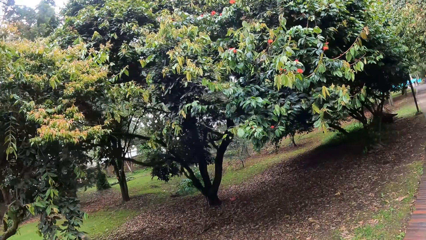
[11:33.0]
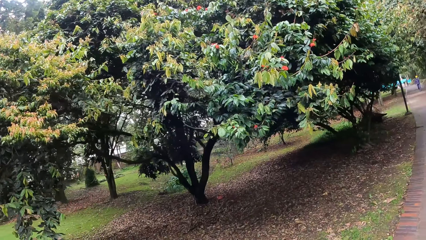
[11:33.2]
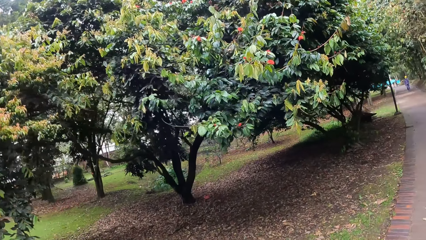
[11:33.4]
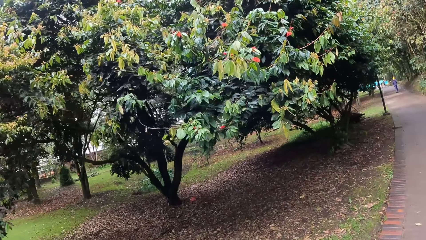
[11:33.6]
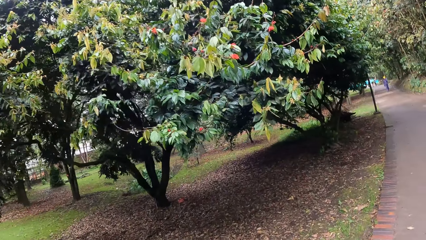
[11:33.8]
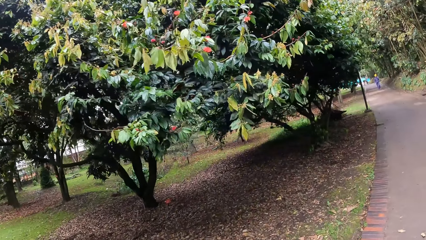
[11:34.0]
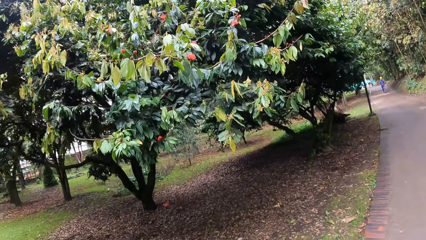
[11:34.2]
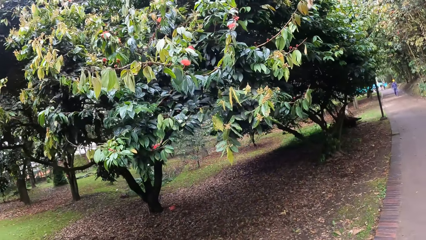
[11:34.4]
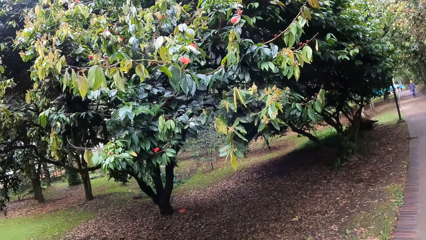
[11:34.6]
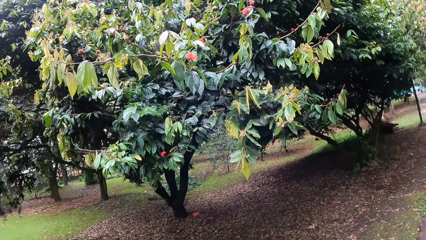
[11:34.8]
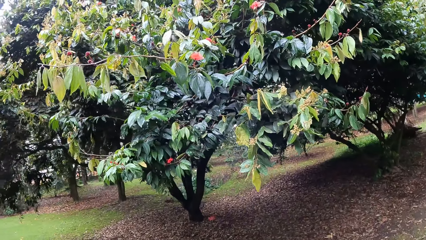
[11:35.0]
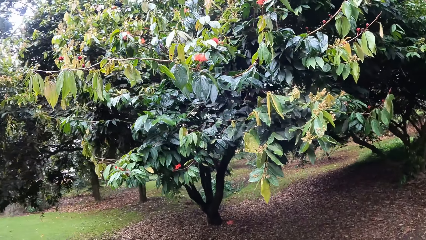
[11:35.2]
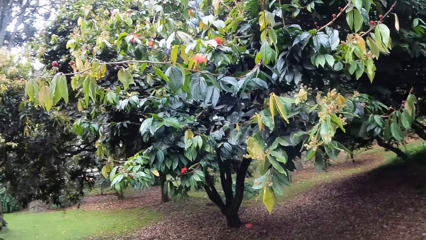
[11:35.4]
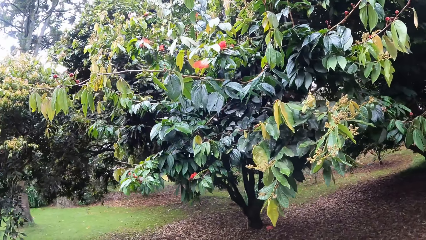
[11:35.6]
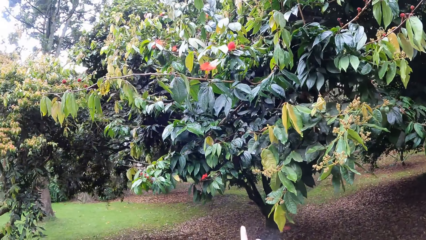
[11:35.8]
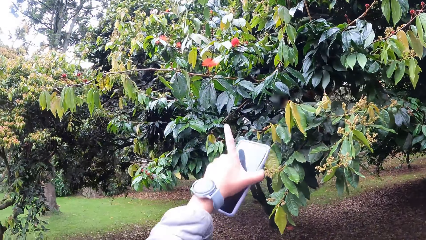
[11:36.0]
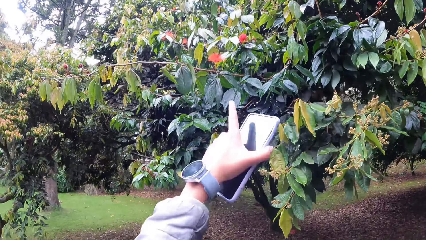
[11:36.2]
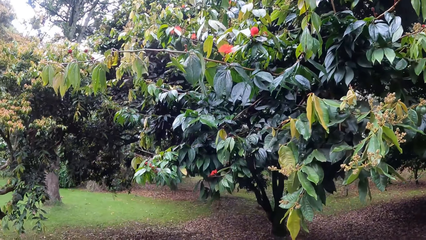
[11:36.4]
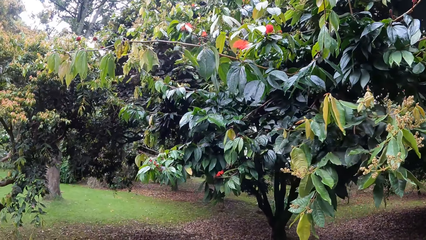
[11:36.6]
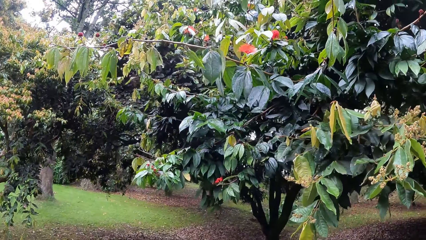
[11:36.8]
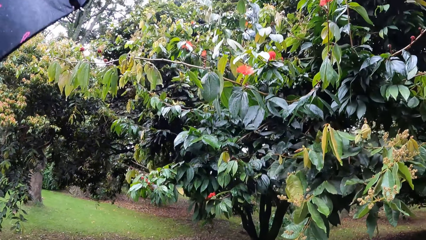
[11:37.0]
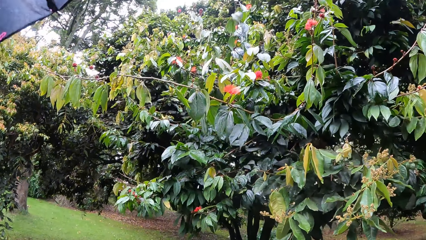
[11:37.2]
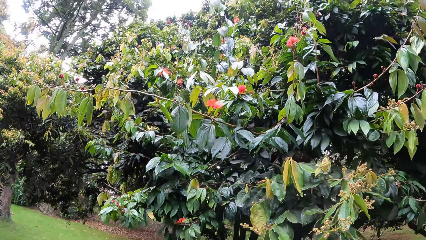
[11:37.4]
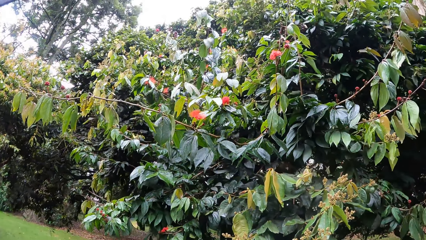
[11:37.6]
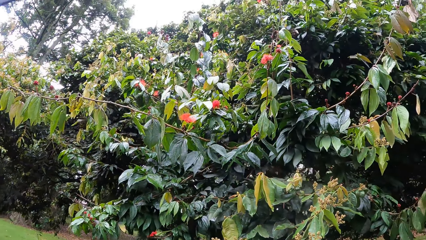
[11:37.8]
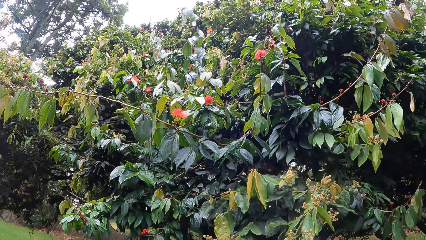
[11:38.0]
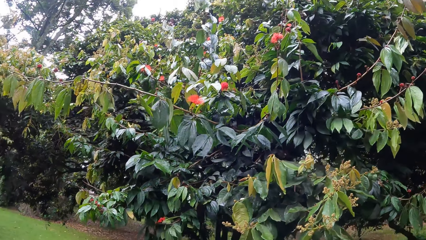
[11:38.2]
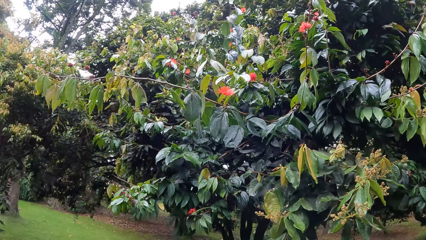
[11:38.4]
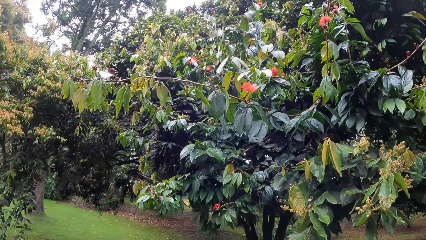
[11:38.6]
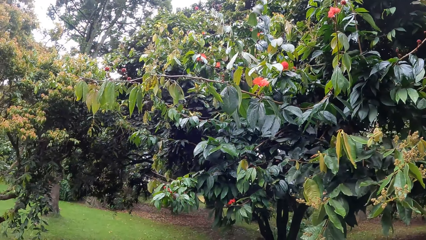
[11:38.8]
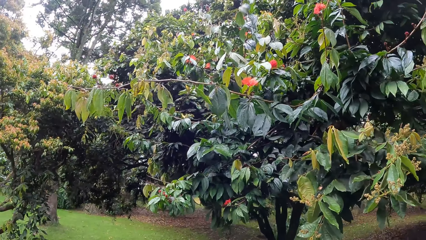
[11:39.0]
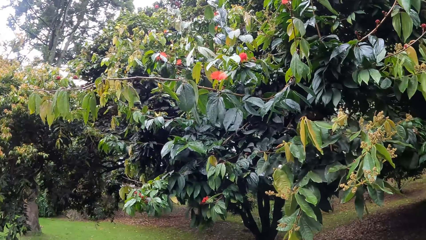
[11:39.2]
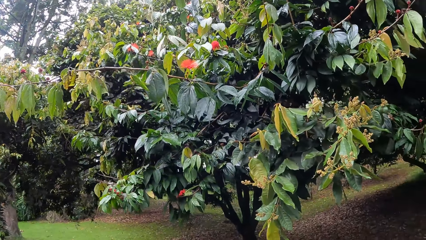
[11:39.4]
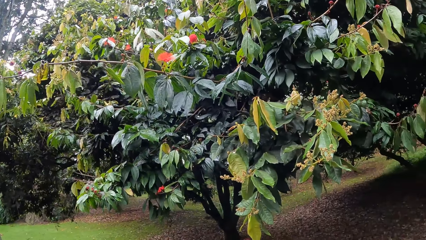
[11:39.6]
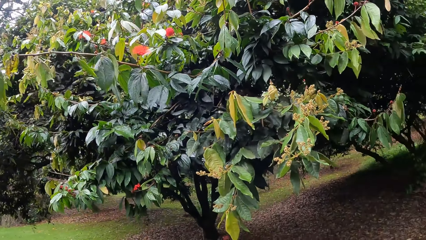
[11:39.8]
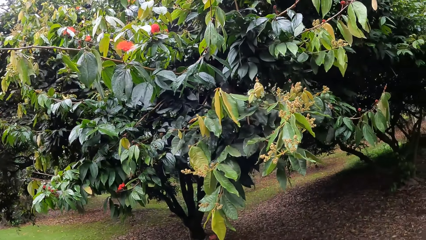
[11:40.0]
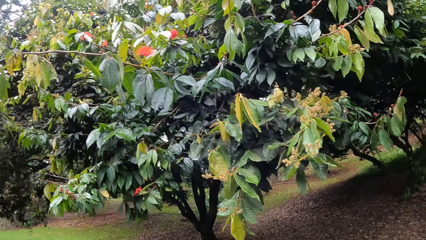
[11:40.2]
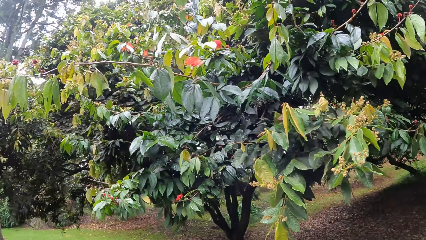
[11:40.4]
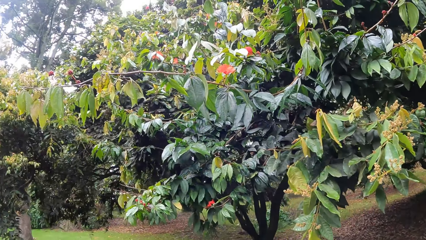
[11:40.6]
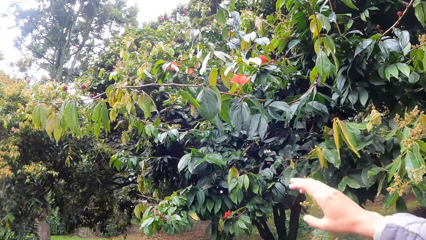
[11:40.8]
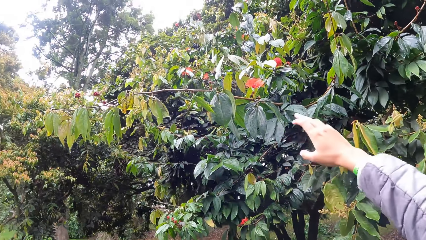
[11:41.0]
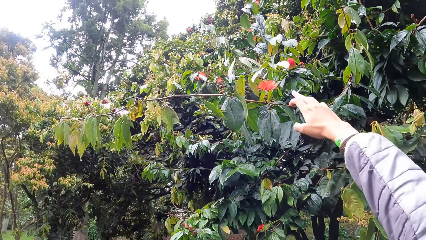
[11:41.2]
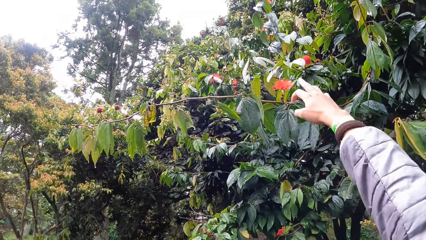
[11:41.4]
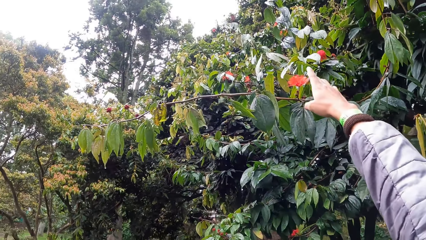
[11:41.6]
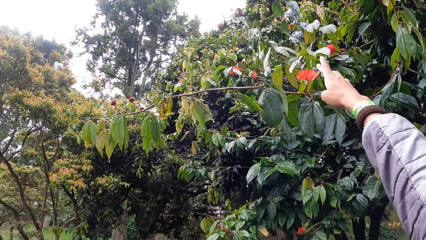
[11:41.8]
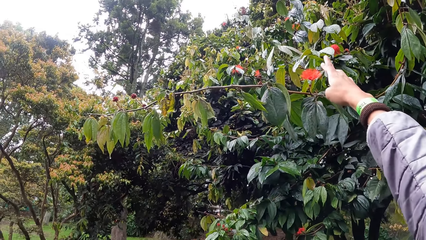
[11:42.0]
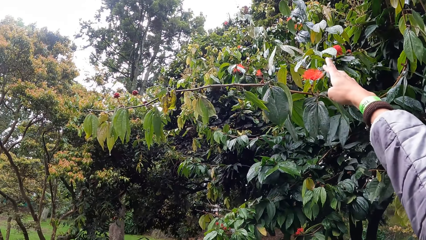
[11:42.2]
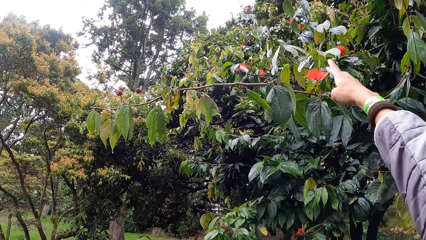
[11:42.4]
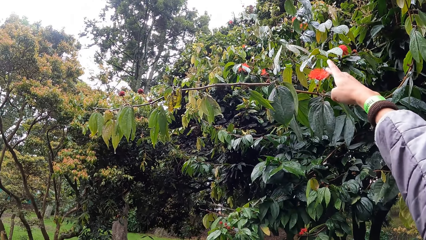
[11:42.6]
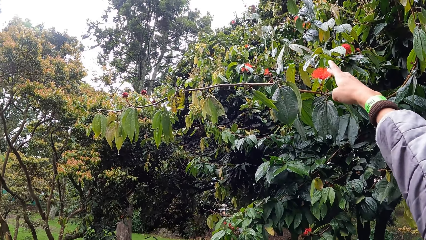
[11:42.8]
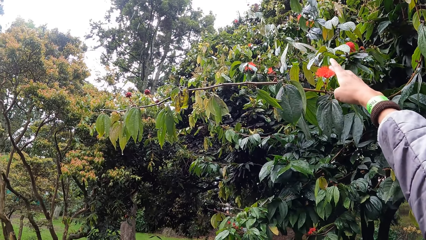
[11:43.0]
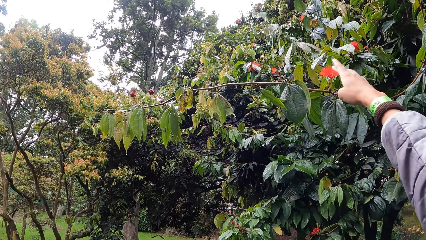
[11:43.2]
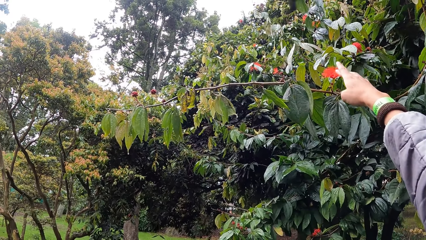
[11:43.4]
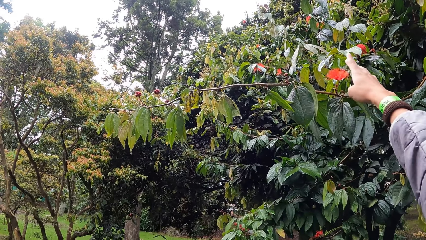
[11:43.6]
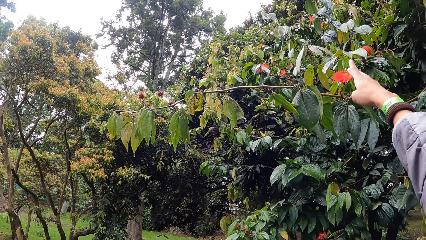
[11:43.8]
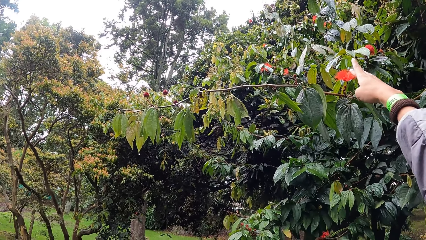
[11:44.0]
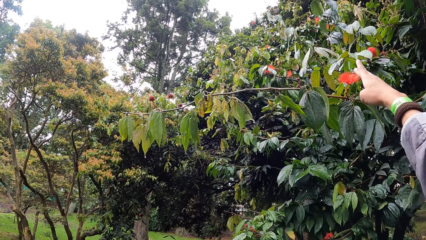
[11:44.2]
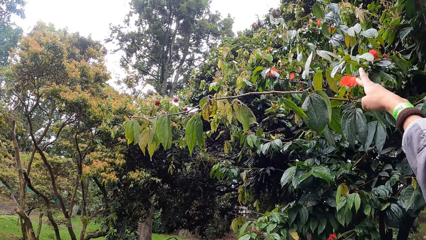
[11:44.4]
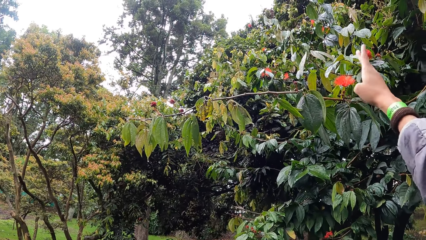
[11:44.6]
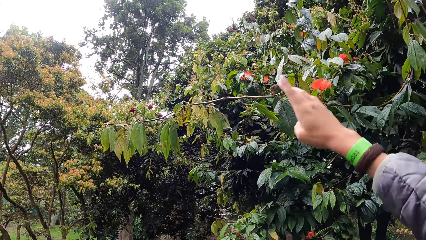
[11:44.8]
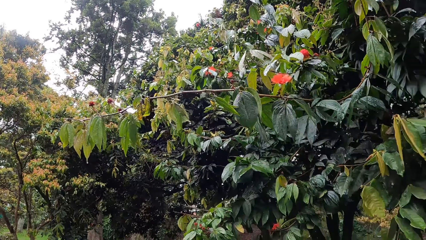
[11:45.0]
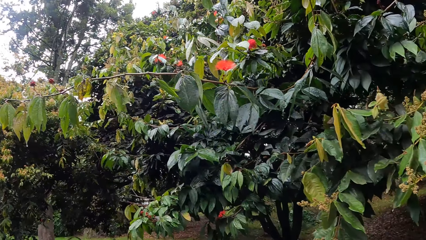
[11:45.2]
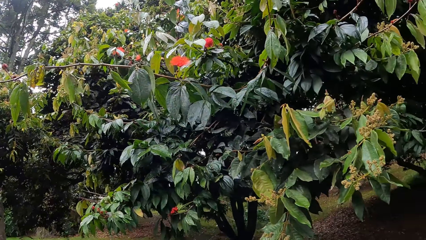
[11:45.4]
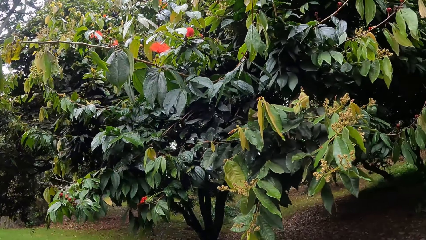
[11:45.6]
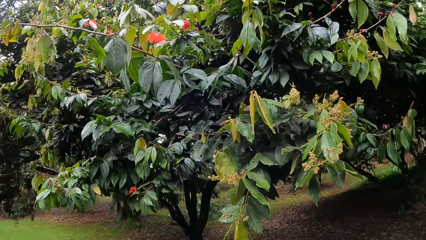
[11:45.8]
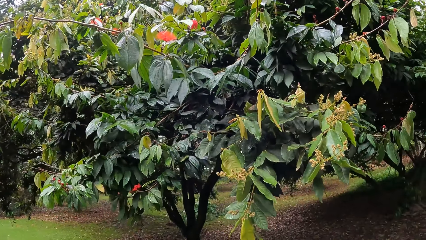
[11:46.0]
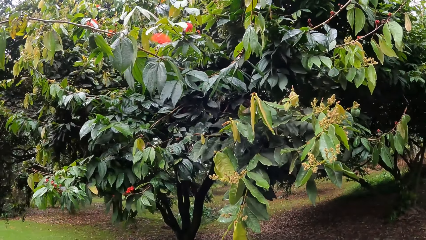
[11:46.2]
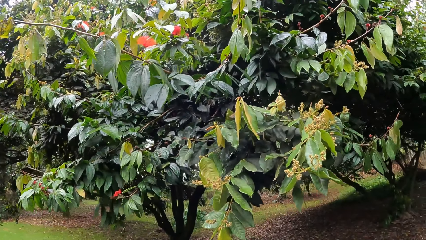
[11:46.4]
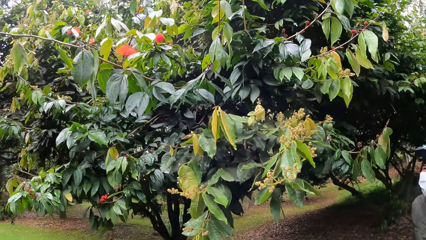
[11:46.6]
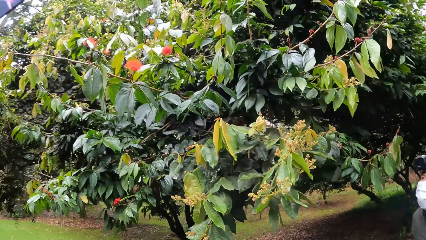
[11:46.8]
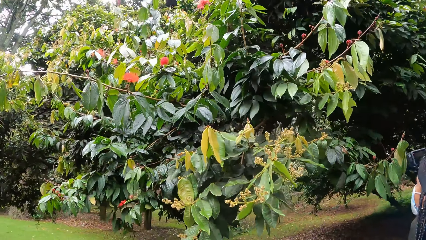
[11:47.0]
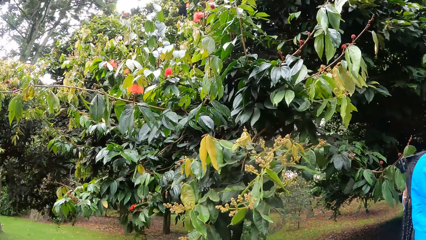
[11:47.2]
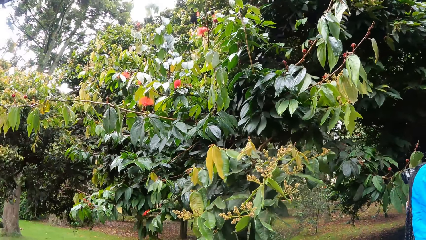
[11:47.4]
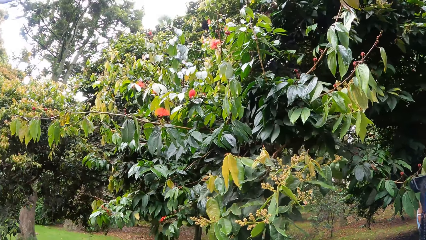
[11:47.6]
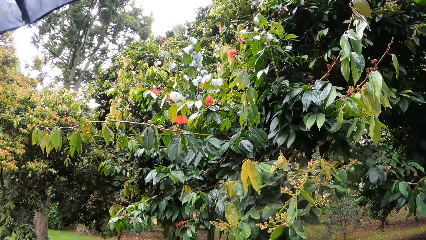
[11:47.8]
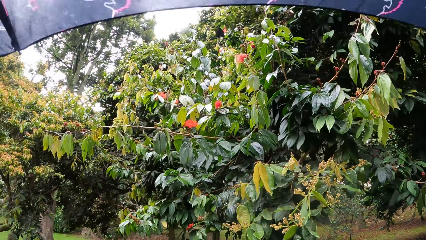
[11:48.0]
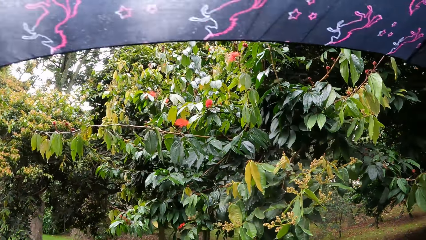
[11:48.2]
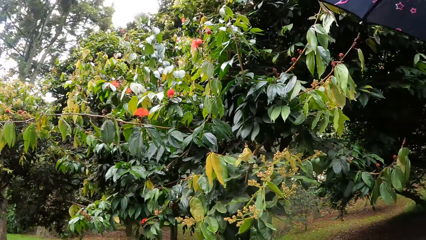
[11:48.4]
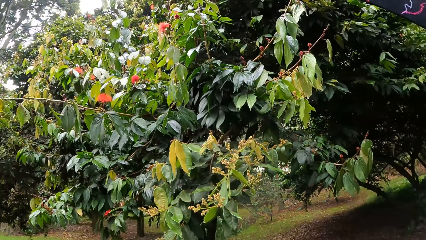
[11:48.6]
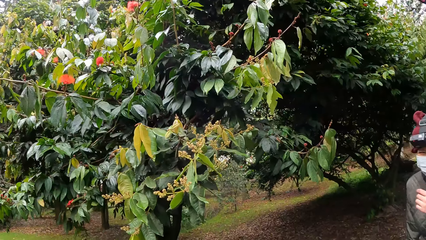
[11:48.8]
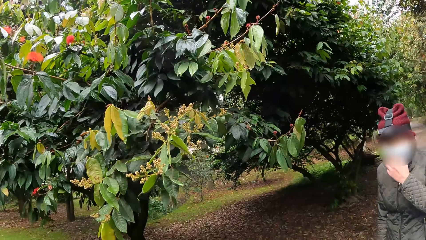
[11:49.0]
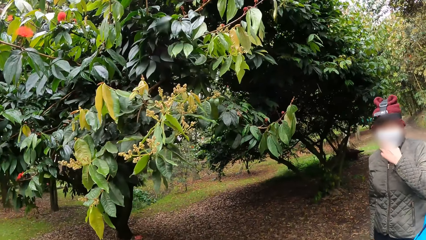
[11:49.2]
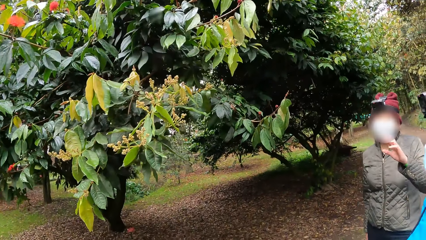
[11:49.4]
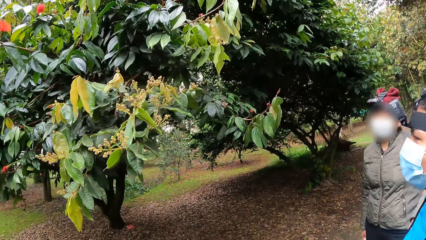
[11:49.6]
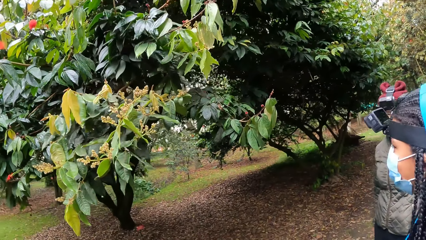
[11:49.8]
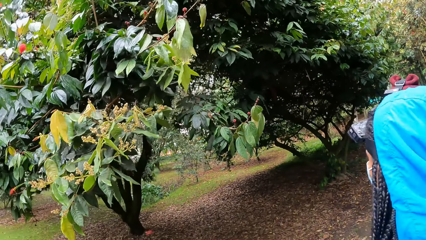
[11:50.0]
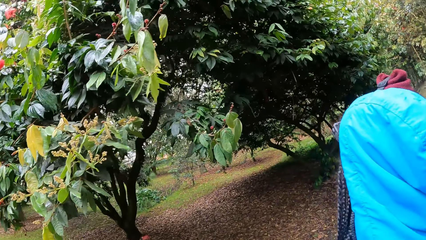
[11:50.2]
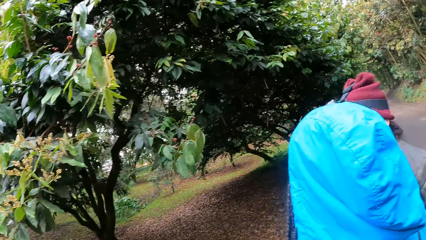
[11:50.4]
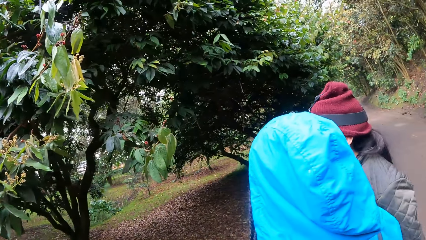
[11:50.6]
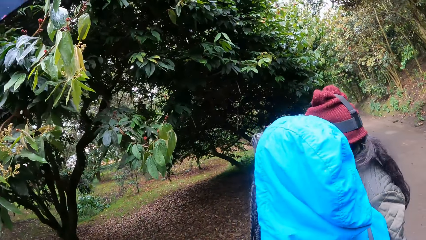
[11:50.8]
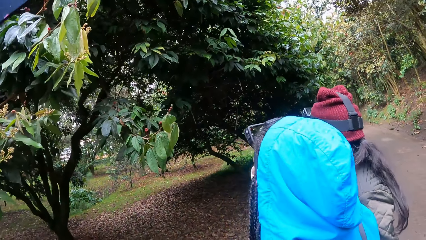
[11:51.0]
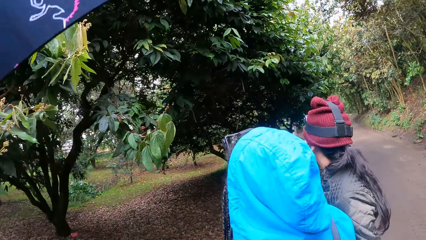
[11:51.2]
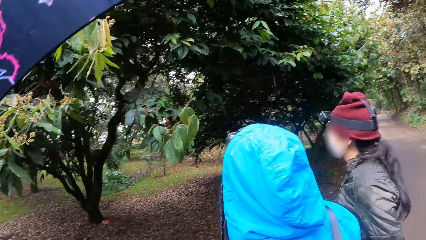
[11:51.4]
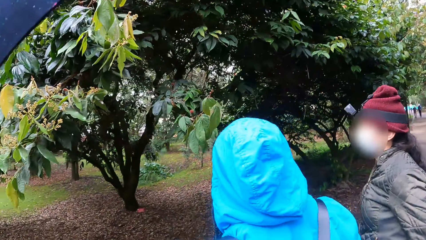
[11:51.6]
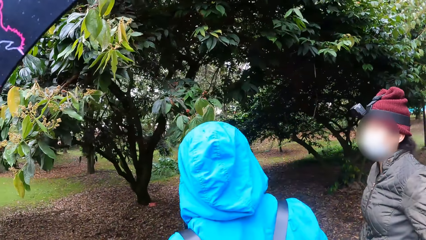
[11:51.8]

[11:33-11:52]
The camera wearer points her left hand towards a tree. She points at the flower. She touches the flower on the tree with her right hand. She holds the flower. She drops her hand. A woman interacts with the camera wearer and another woman. A man converses with the camera wearer. The man drops his hand.
